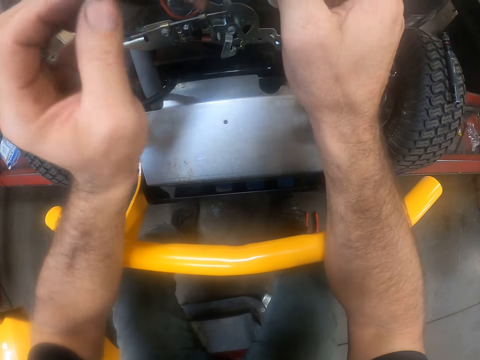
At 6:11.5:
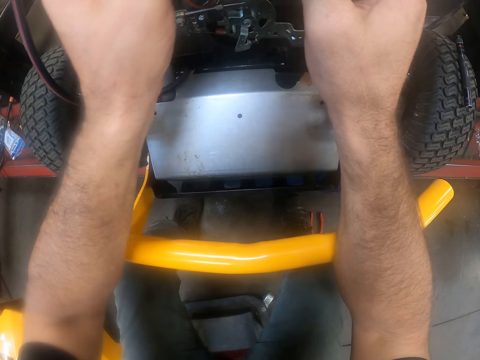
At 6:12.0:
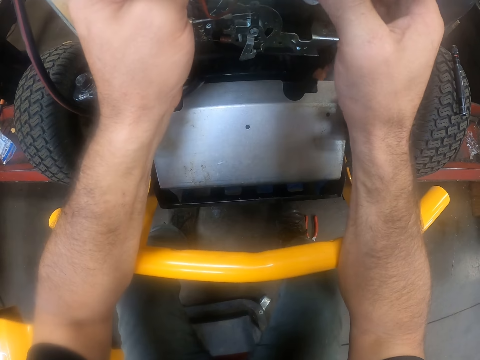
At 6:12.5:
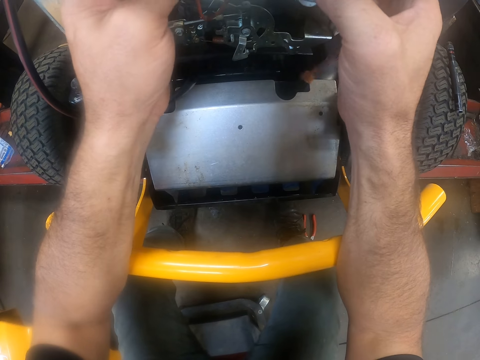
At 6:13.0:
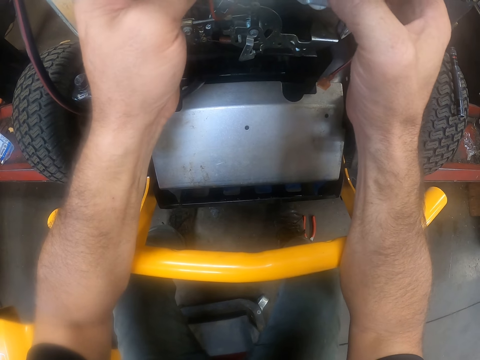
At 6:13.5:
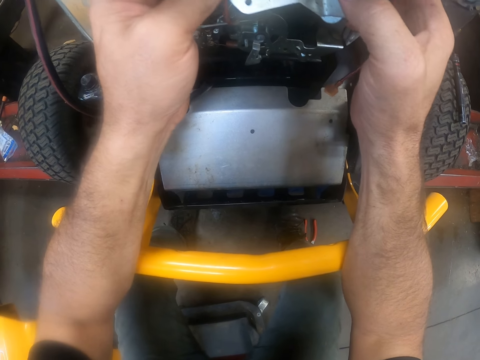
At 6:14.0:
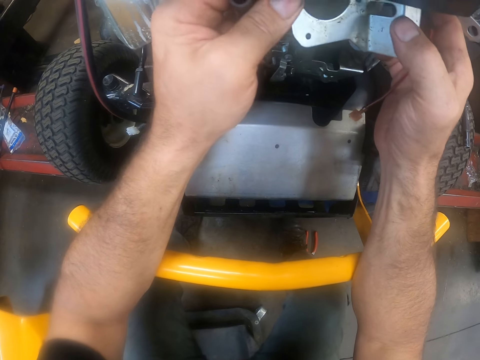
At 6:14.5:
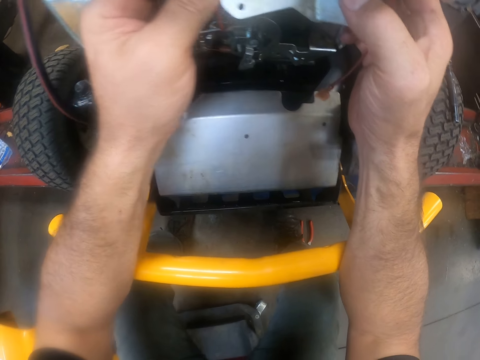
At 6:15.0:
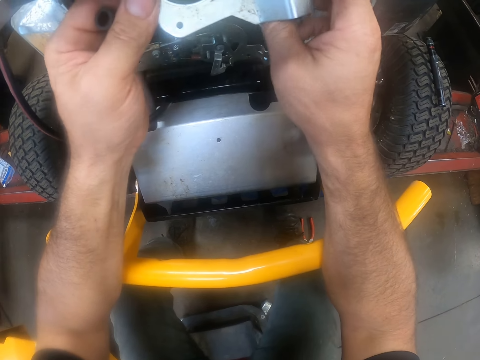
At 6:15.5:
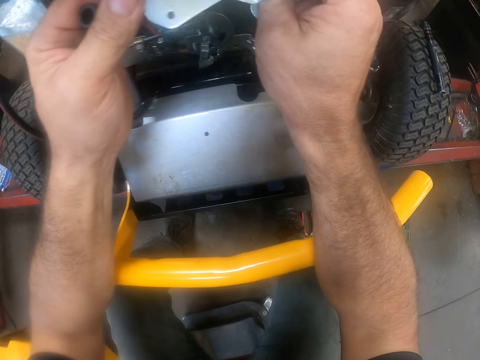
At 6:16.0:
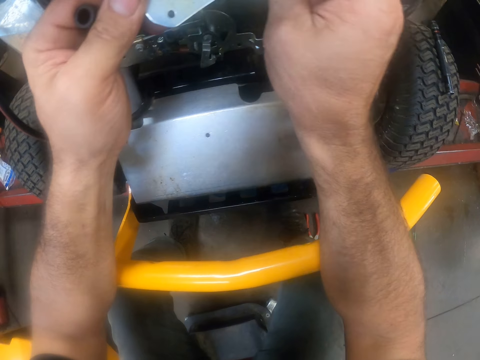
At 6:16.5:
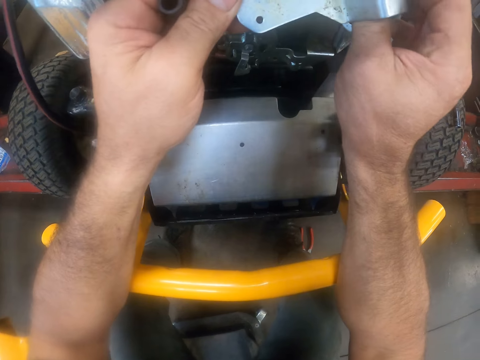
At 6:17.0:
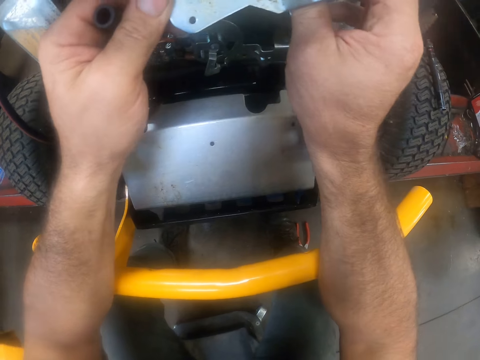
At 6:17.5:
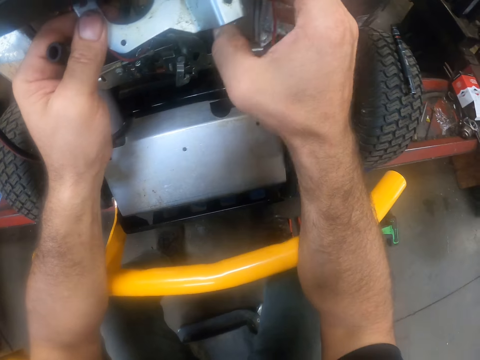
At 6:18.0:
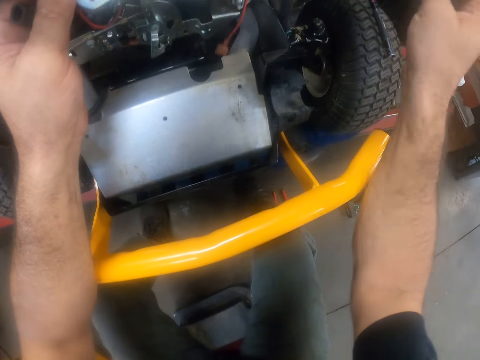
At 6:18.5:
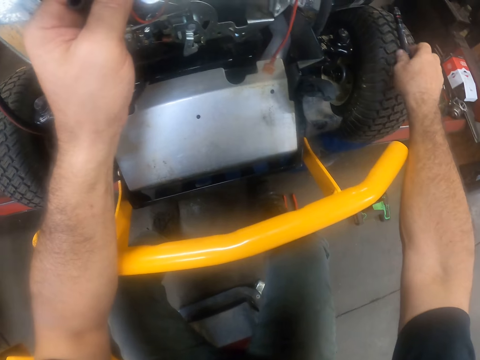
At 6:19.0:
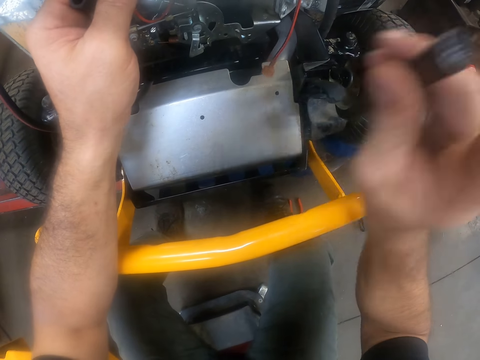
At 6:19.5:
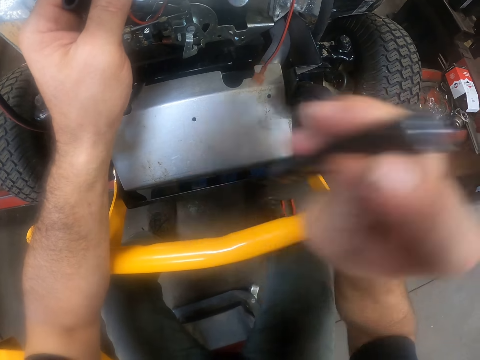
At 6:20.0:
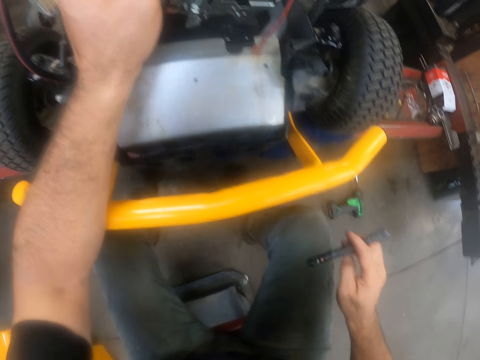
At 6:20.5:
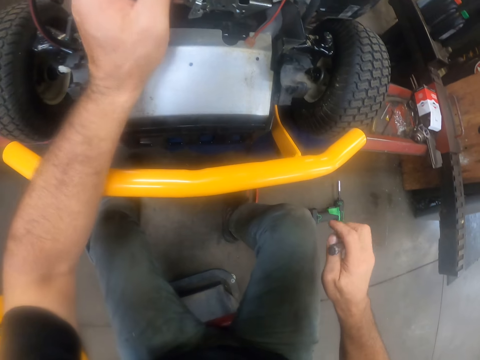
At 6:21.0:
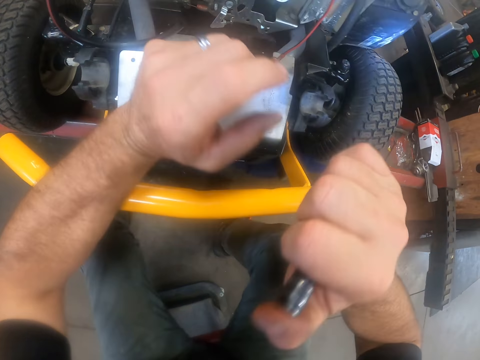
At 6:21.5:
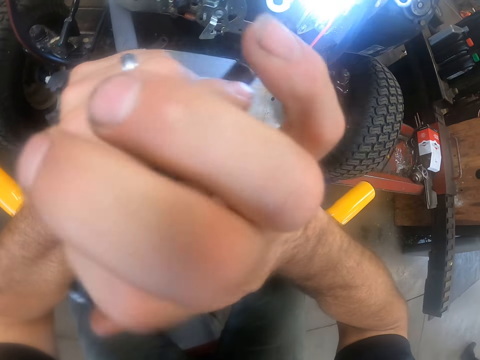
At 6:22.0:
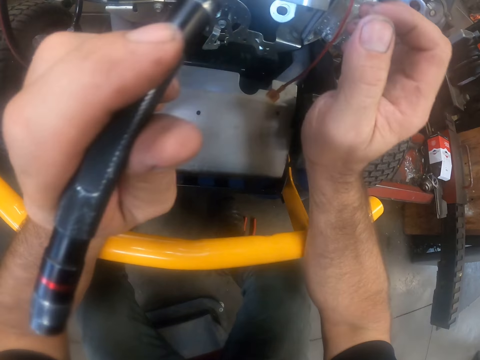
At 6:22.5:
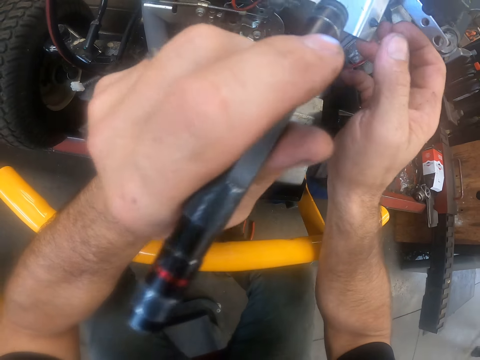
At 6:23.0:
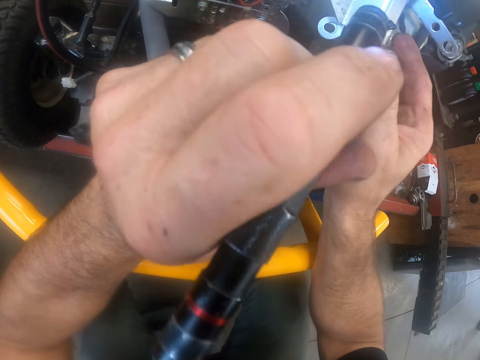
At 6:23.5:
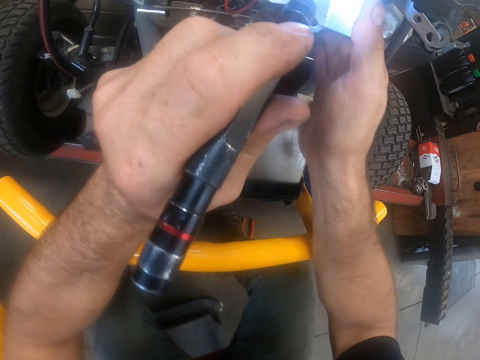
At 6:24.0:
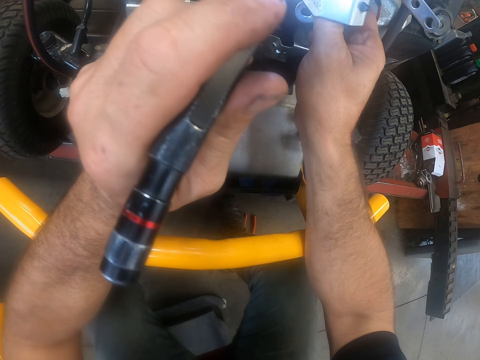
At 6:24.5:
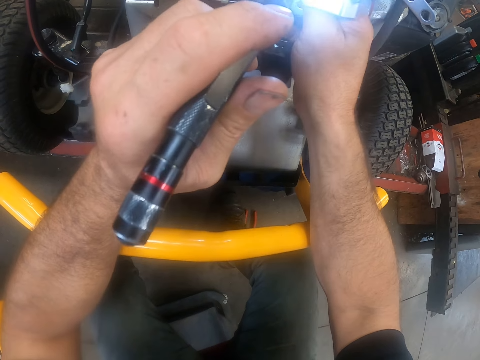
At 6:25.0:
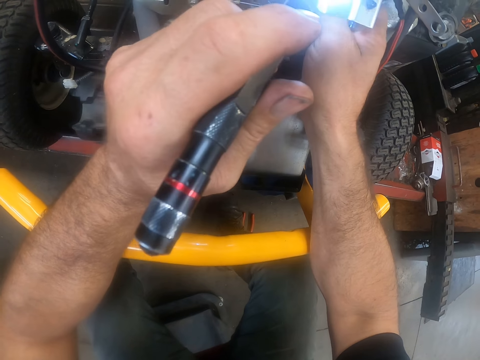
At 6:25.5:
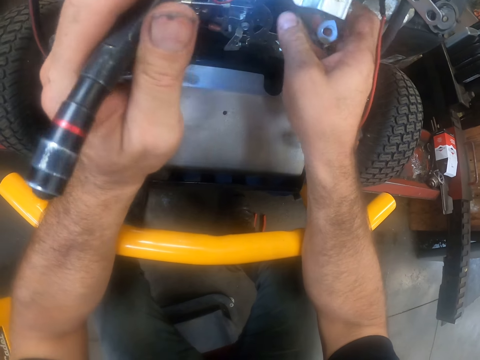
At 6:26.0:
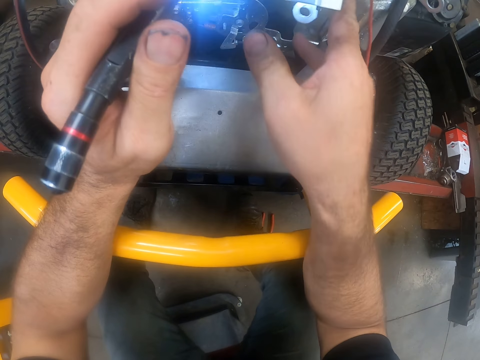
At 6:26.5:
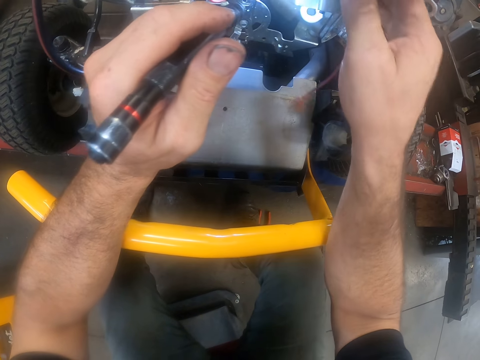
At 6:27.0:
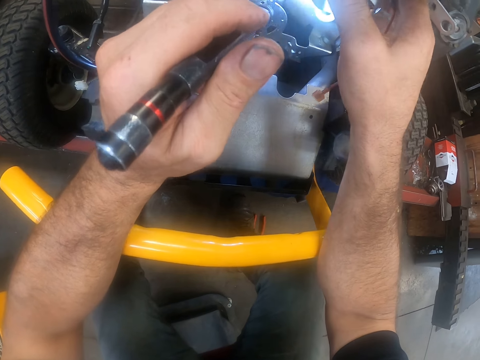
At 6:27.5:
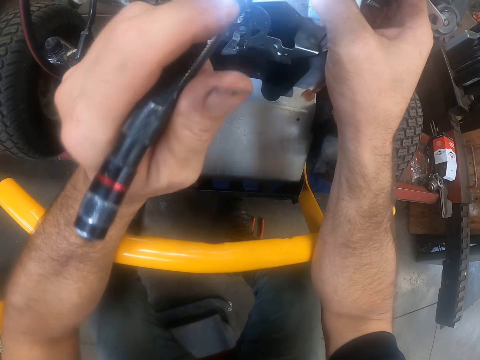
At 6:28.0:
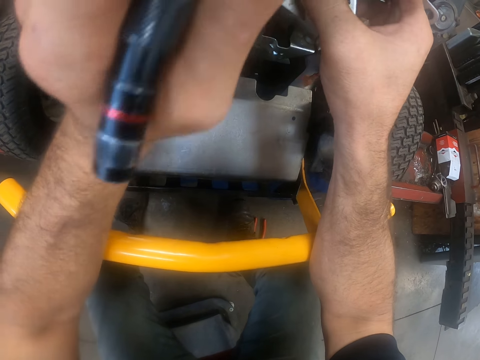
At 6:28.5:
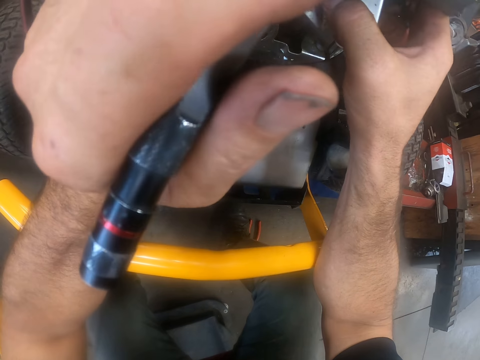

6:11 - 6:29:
The camera wearer adjusts the metal on the lawn mower. He picks up a mini torch light from one of the front wheels of the carburettor with his right hand. He switches on the mini torch. He examines the carburettor area of the lawn mower with the mini torch light. He holds the metal.

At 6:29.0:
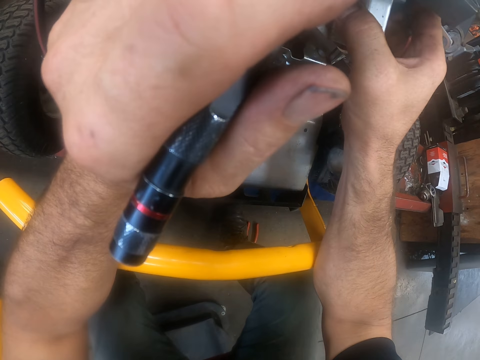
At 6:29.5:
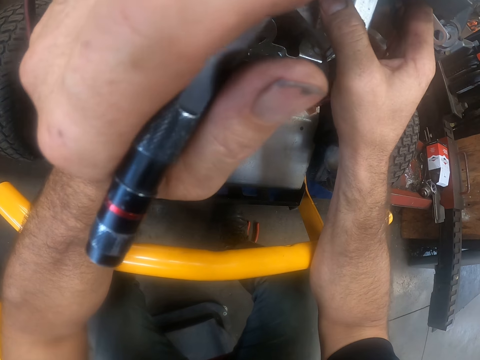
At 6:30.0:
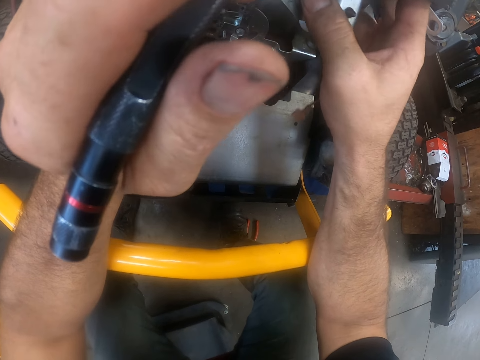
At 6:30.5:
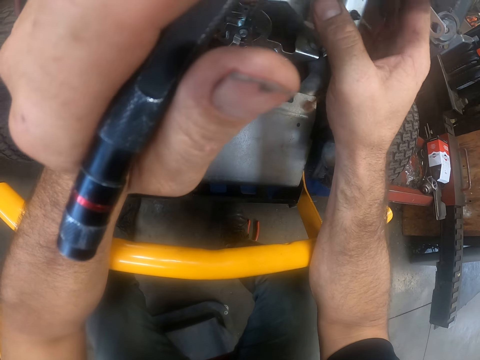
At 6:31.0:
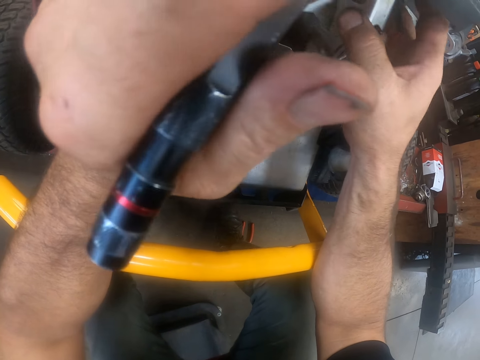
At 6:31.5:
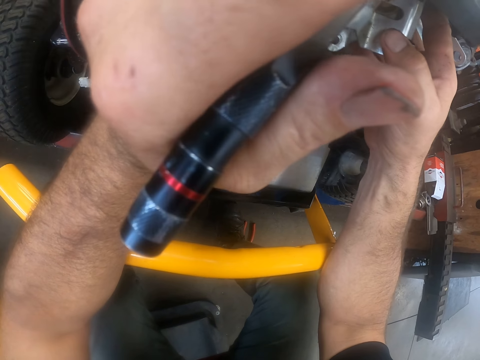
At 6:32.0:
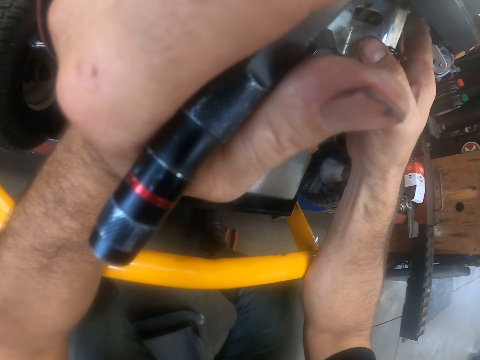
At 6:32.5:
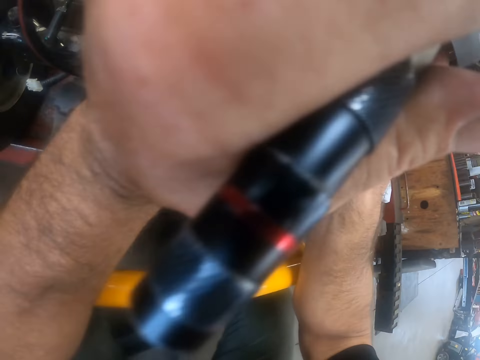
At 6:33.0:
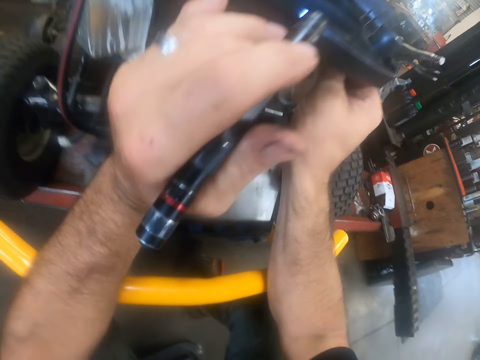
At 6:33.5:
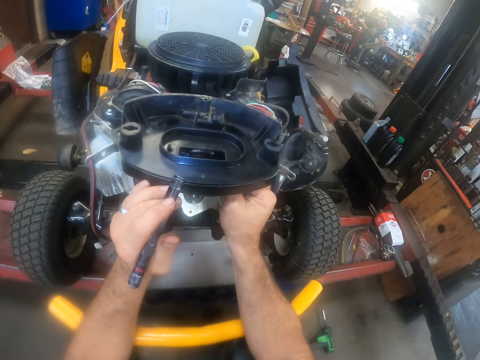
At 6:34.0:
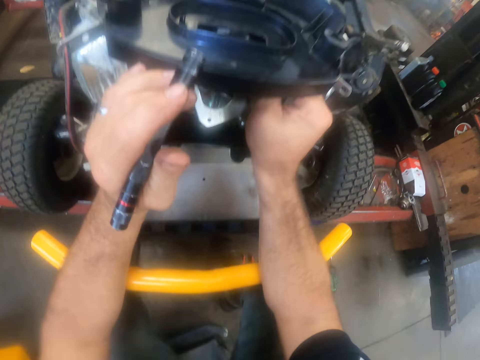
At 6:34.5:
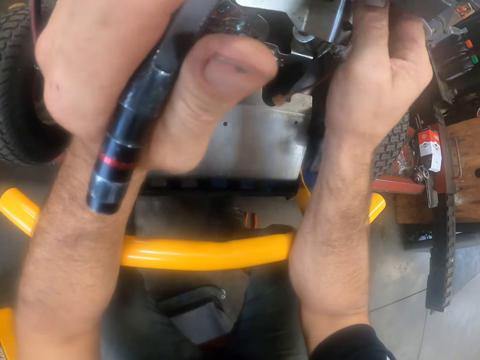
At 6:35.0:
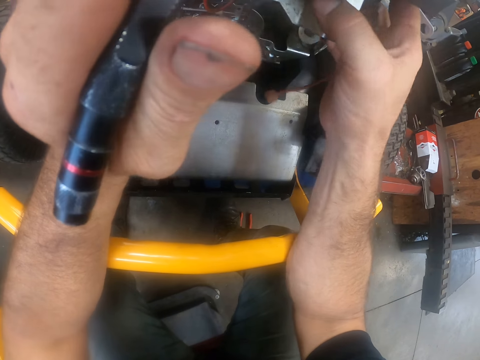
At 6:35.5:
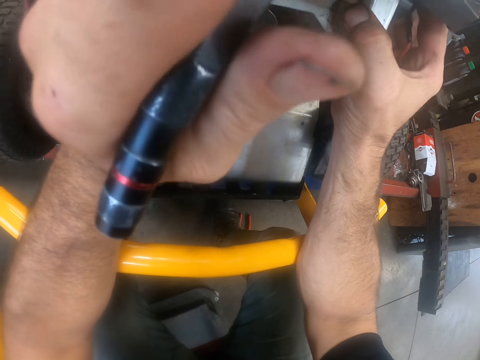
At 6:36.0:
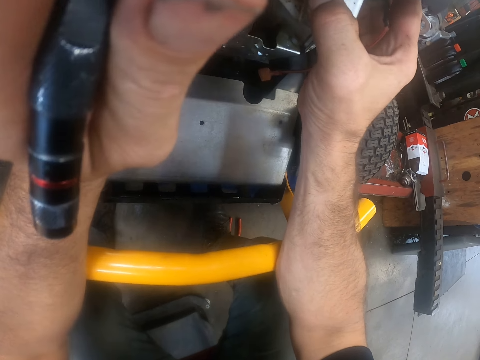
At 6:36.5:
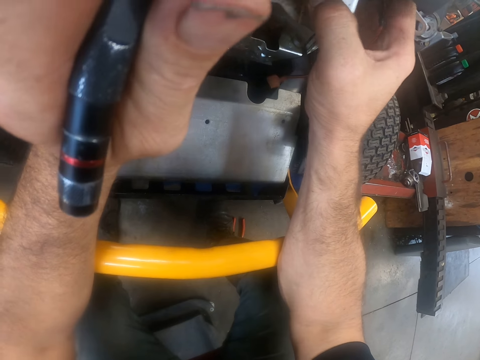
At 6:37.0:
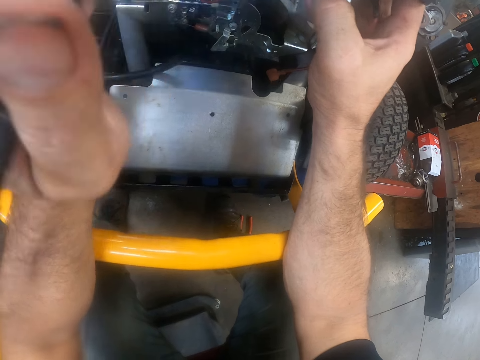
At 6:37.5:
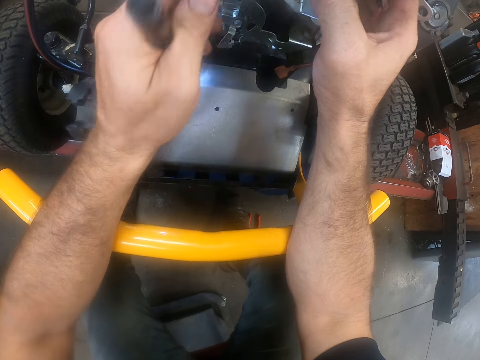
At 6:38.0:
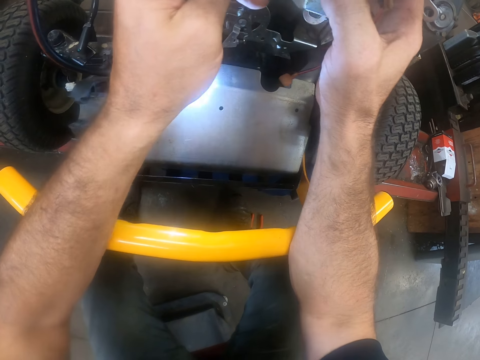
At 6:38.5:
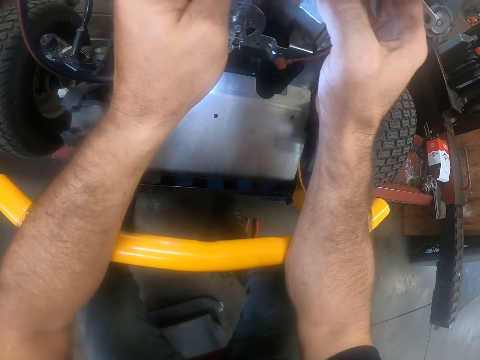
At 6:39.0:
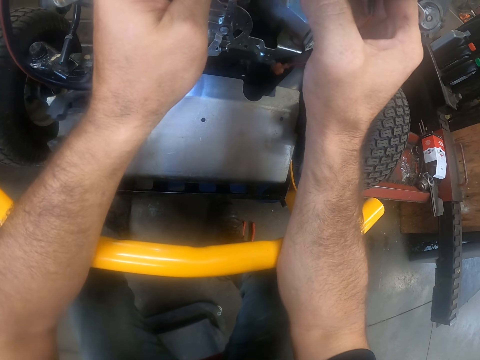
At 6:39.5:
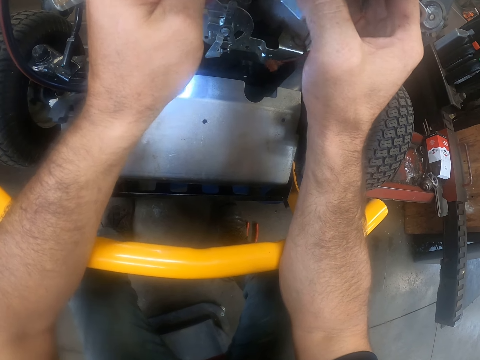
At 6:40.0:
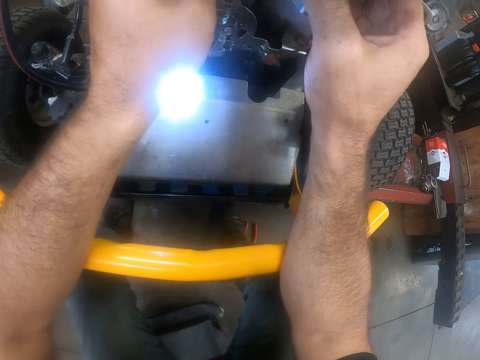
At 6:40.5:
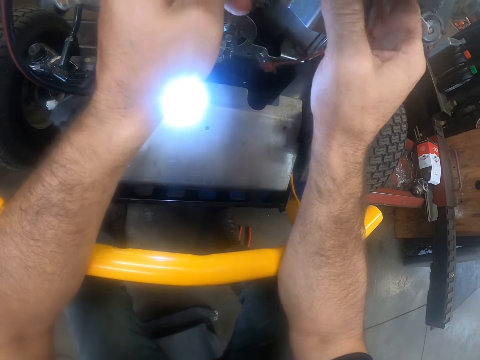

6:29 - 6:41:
The camera wearer adjusts the metal on the lawn mower.
